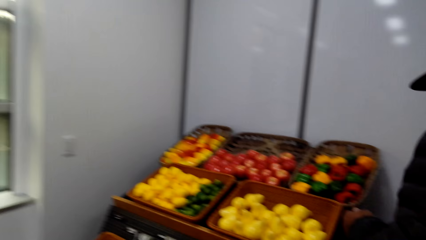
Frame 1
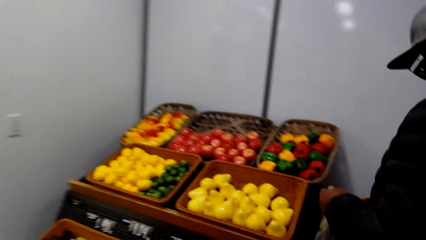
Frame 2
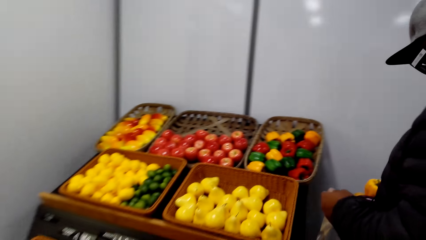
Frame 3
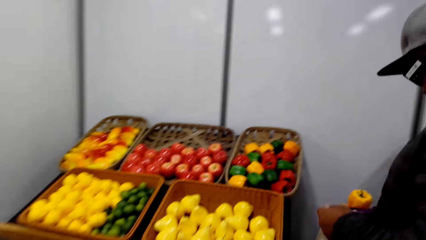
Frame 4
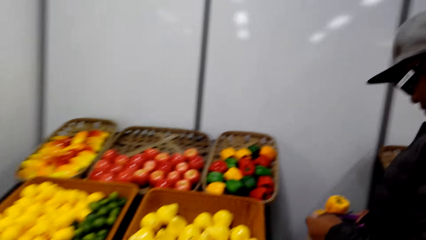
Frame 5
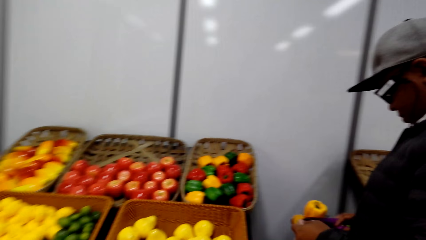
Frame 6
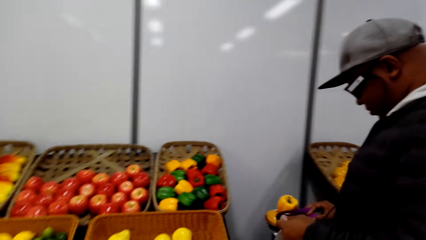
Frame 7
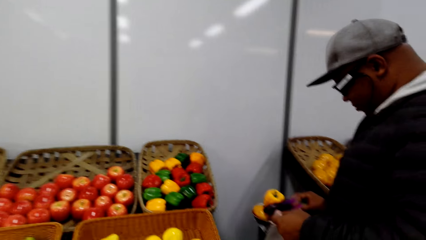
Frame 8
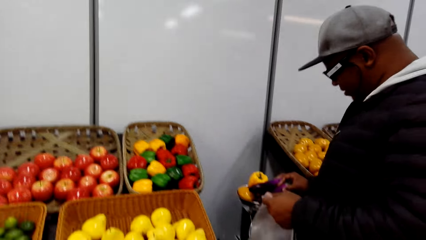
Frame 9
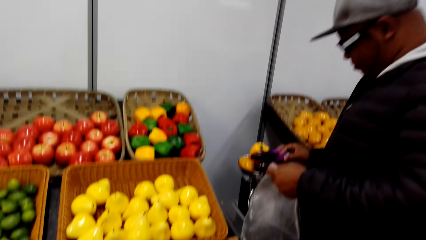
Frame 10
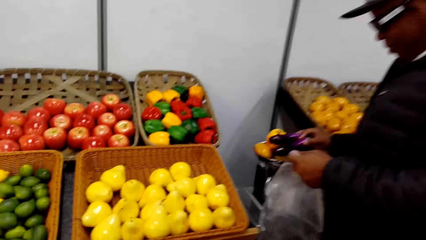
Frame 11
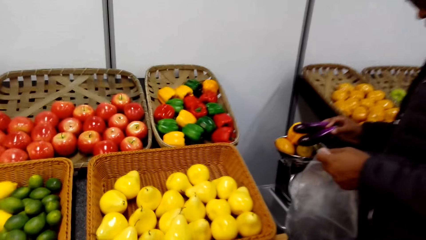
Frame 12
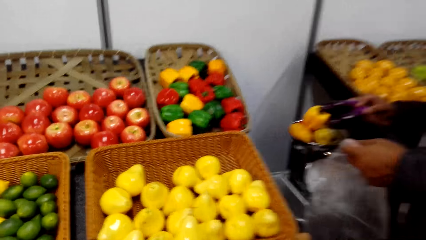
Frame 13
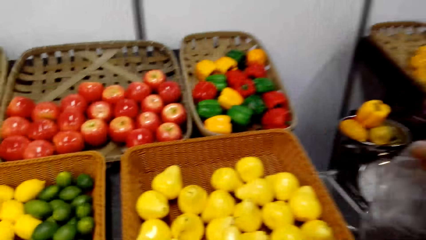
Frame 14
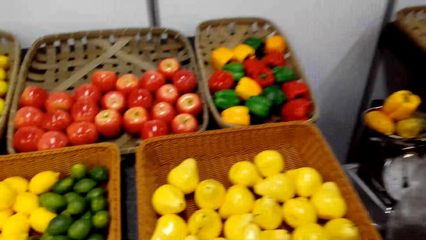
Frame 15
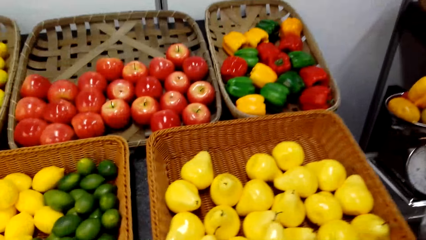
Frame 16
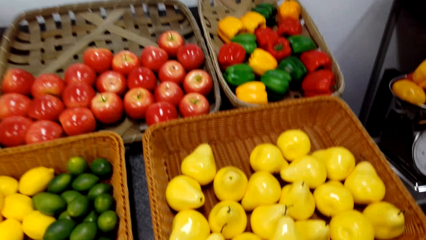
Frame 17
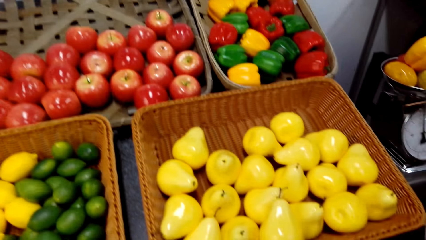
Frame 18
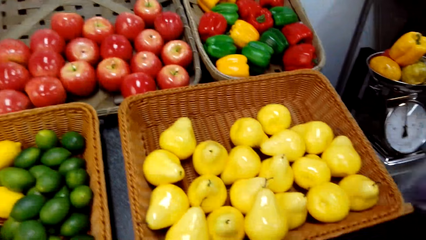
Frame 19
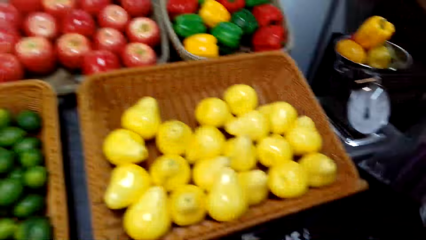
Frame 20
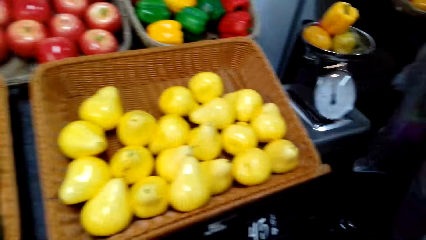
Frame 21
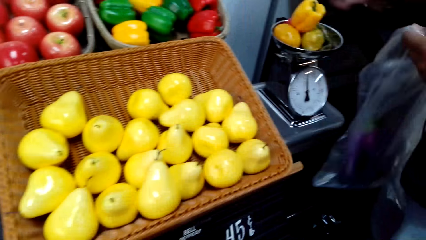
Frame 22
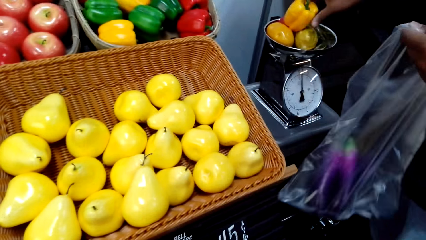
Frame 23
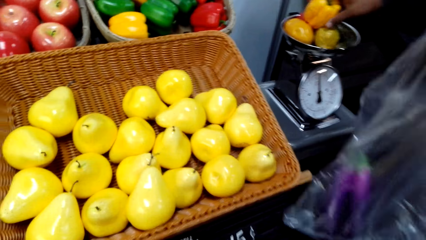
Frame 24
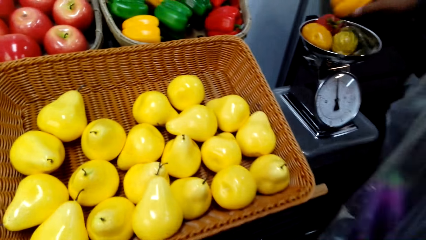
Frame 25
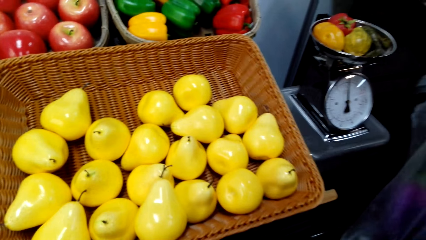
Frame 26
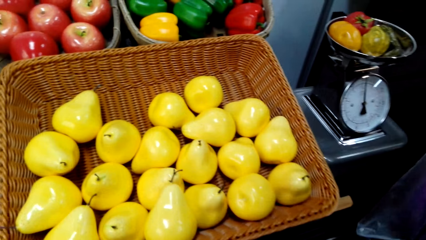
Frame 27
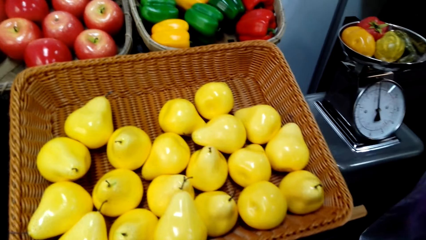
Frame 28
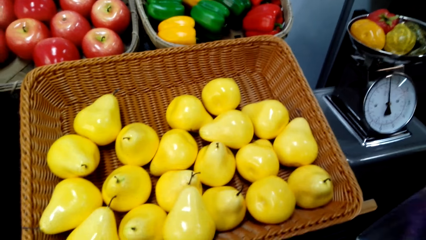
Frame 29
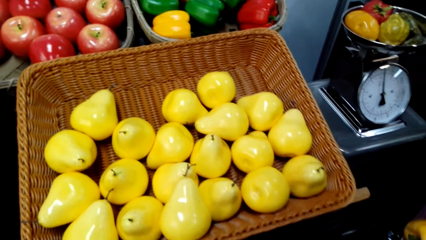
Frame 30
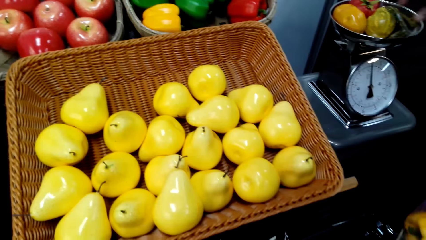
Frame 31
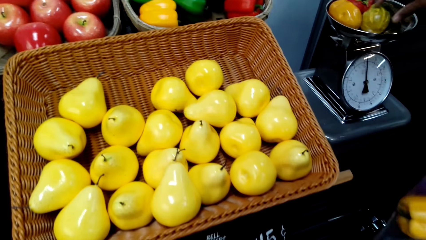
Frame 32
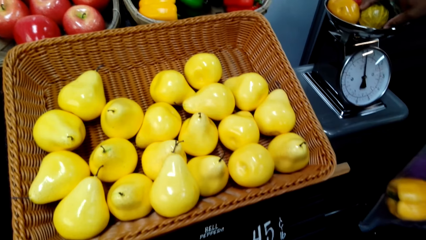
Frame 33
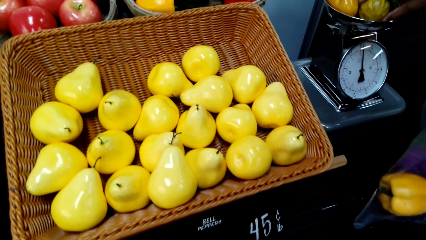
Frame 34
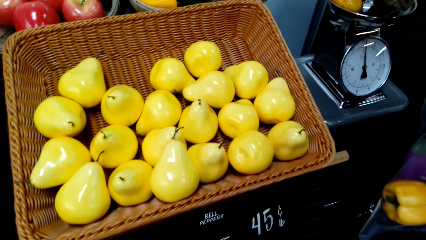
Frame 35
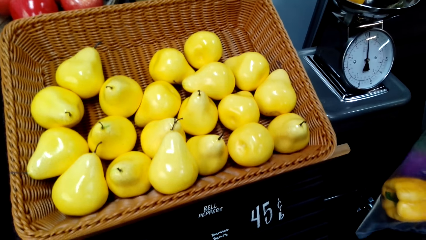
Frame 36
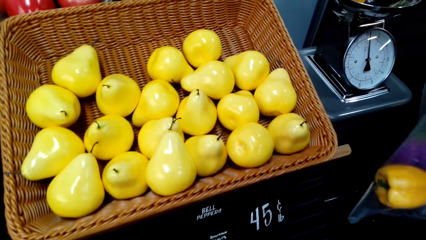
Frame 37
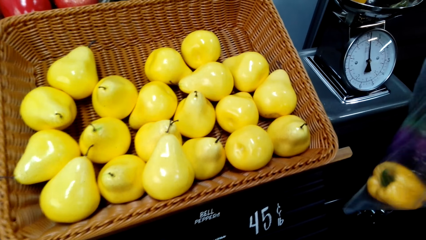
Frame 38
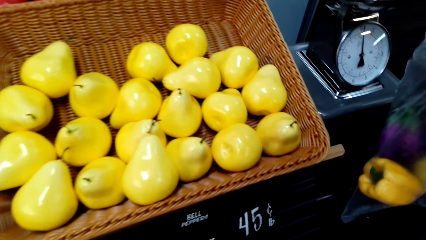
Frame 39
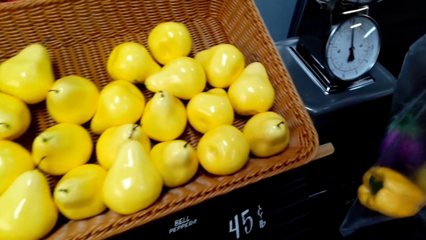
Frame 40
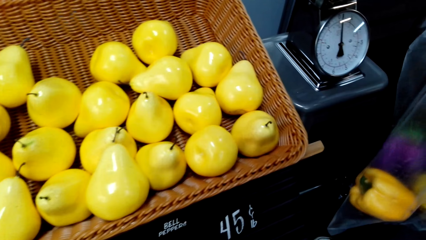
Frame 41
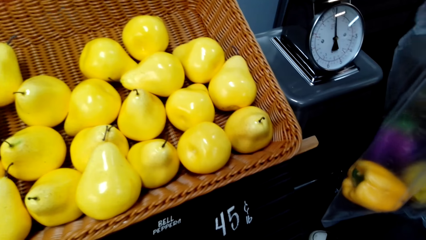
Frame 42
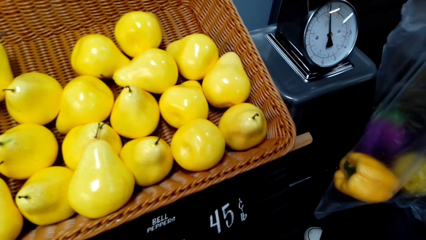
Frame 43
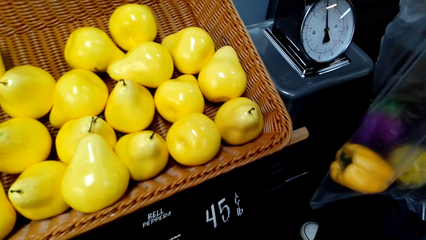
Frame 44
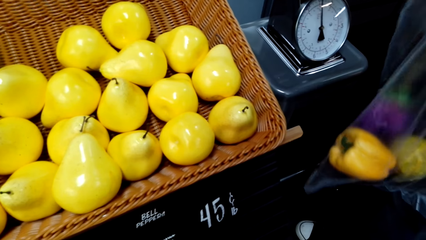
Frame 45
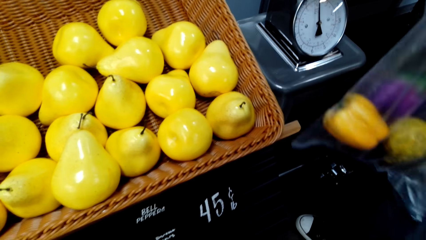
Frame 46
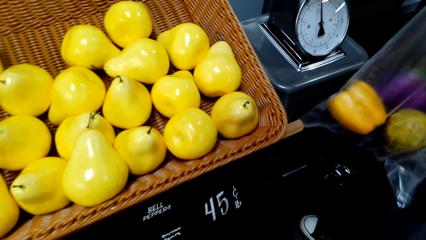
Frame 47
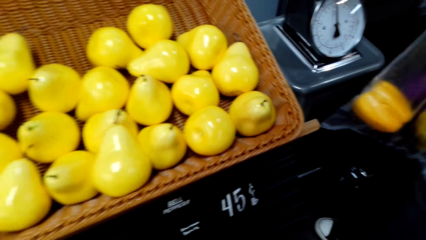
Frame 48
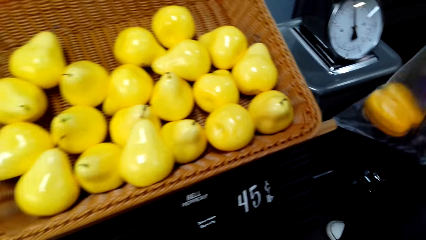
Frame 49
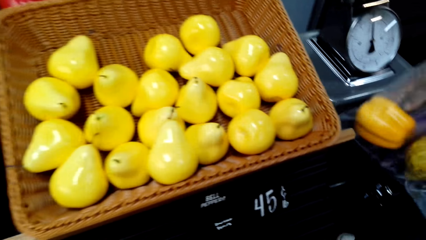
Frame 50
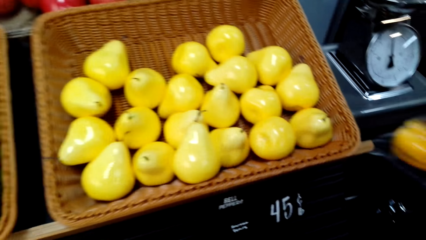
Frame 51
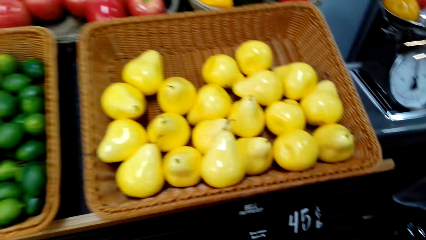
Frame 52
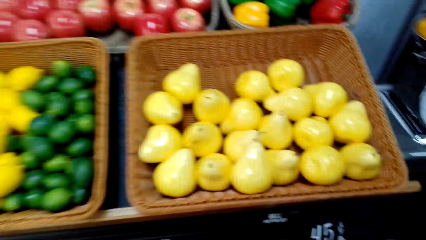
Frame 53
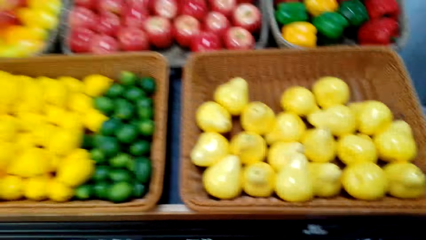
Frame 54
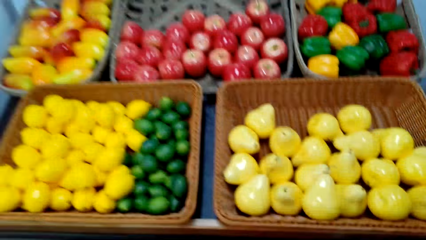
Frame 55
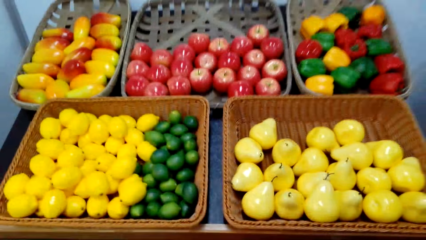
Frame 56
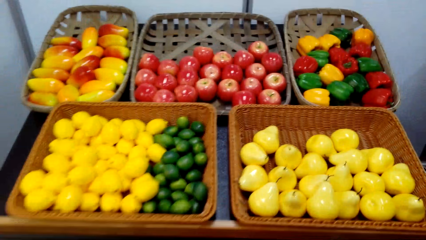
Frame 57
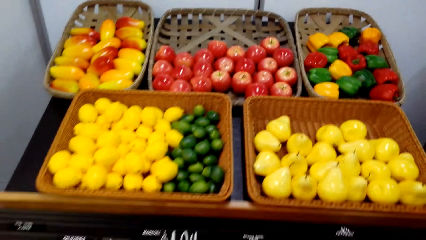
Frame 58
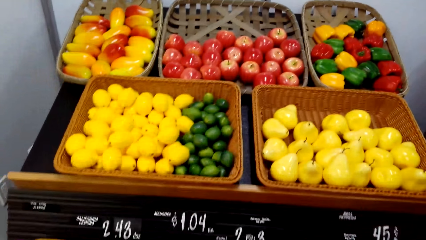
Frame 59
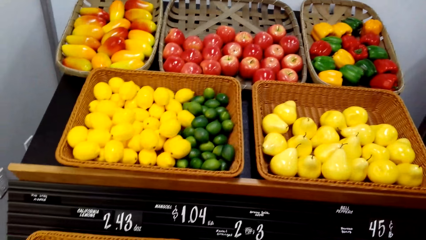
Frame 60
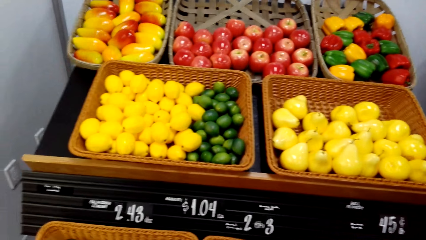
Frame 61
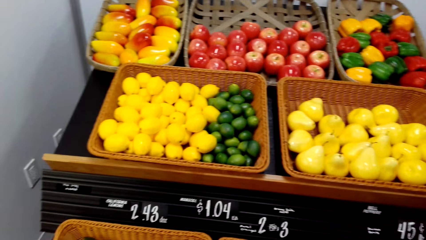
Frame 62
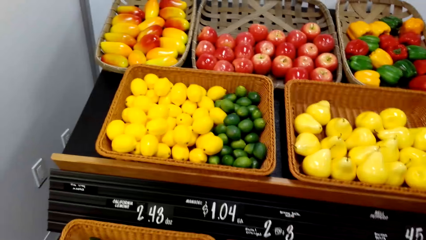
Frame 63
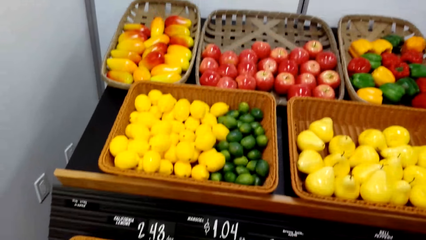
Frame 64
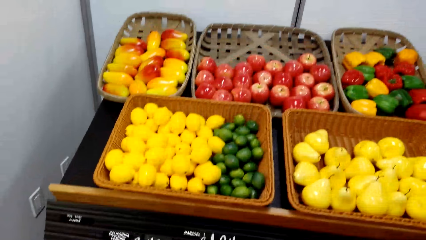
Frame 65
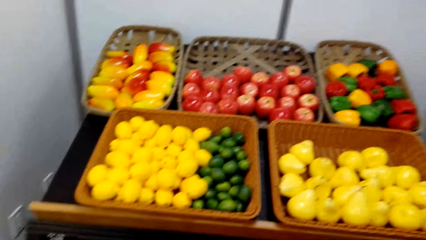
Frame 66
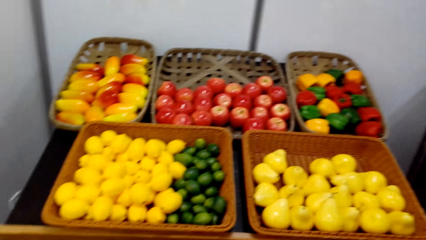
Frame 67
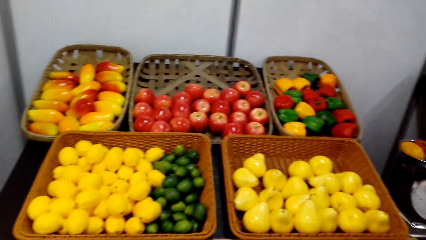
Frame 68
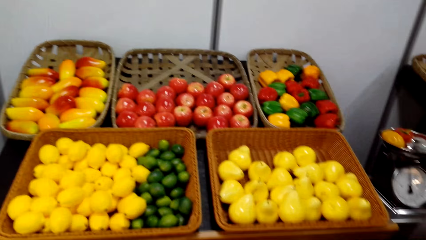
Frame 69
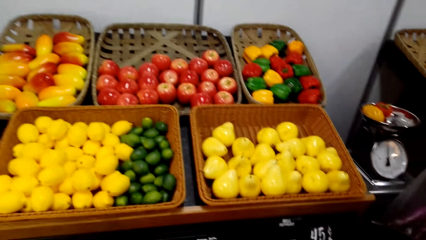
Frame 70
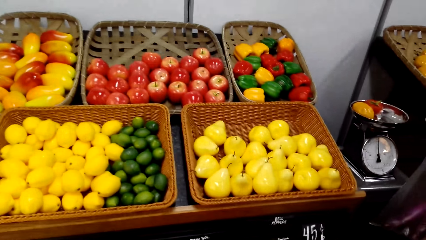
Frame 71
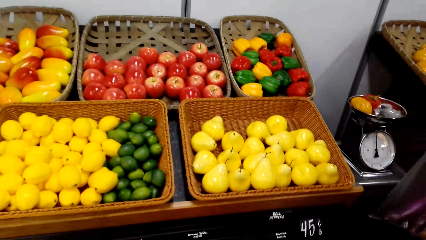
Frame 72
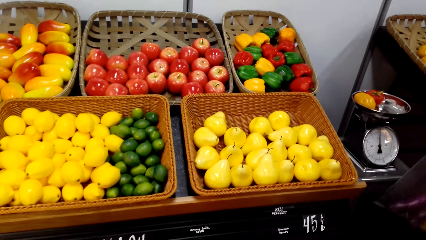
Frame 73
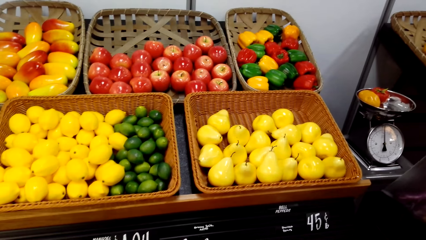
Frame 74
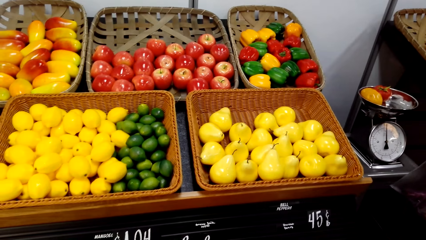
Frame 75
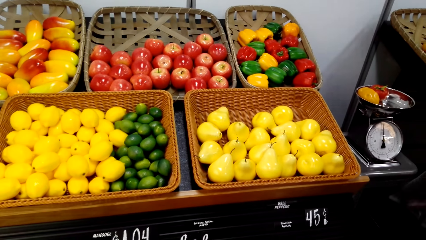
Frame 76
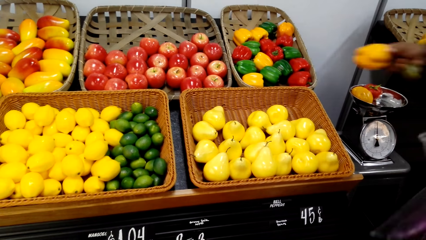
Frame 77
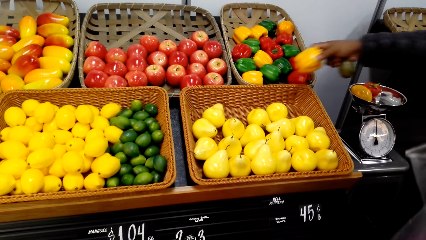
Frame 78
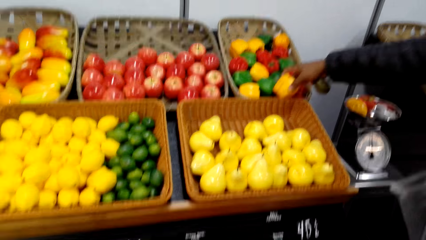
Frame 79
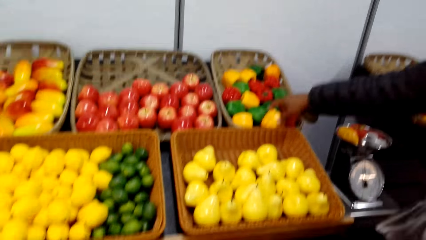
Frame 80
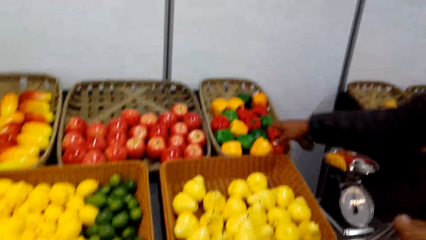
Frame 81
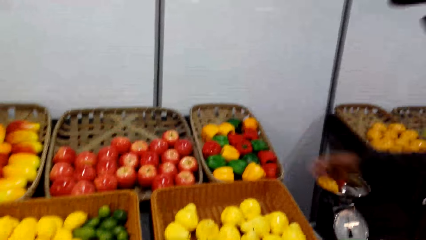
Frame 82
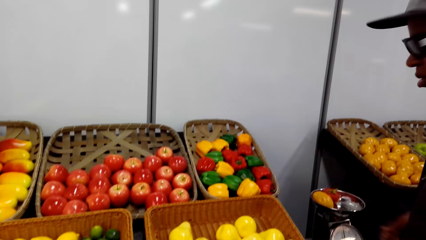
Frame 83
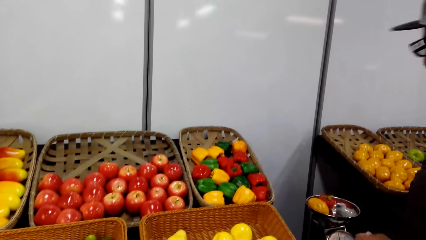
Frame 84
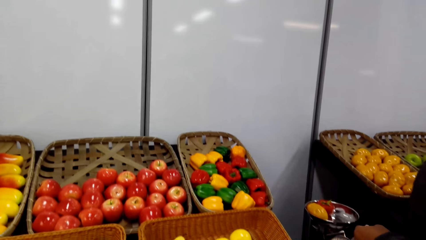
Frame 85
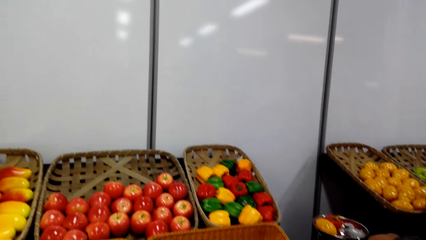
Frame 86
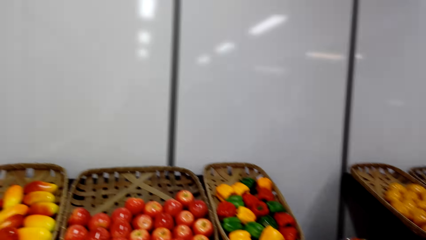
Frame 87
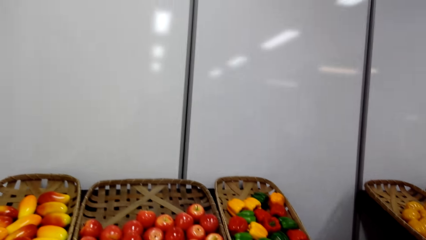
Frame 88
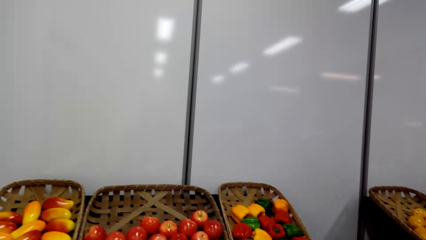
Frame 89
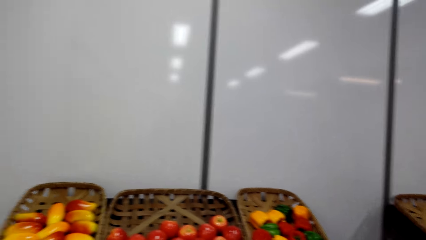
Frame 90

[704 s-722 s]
The camera wearer looks around. A person puts greens from a weigh scale. The person puts more greens in the polythene bag. The camera wearer takes more items from the weigh scale. The person puts the greens in the polythene bag. The camera wearer looks around. The person puts the yellow pepper back in the shelves.
